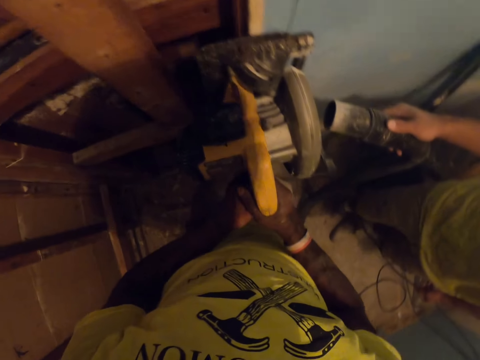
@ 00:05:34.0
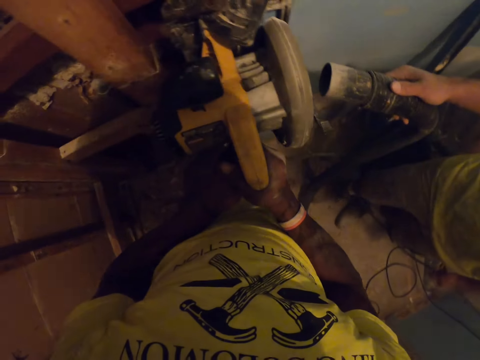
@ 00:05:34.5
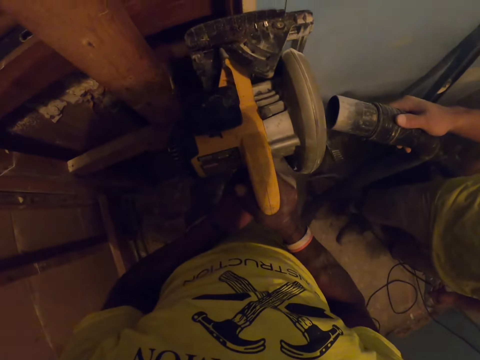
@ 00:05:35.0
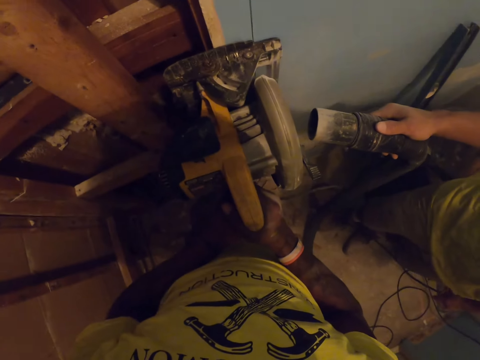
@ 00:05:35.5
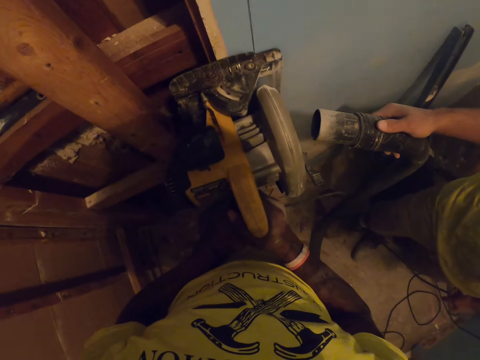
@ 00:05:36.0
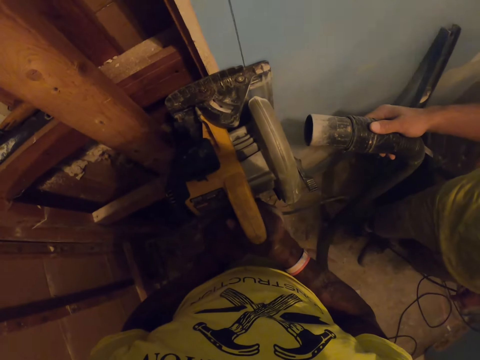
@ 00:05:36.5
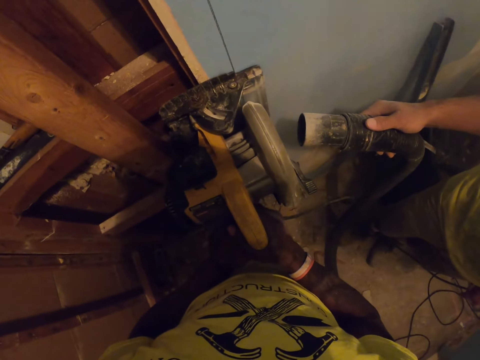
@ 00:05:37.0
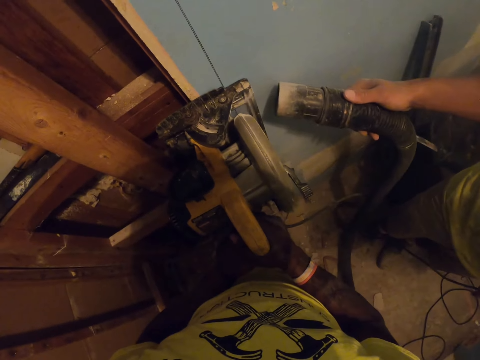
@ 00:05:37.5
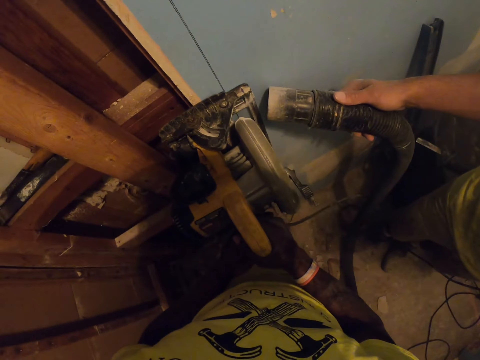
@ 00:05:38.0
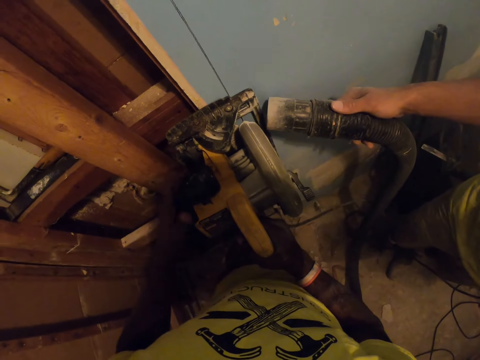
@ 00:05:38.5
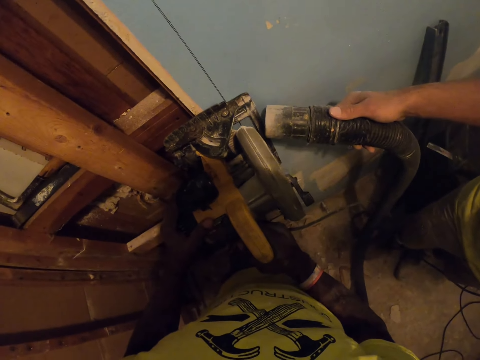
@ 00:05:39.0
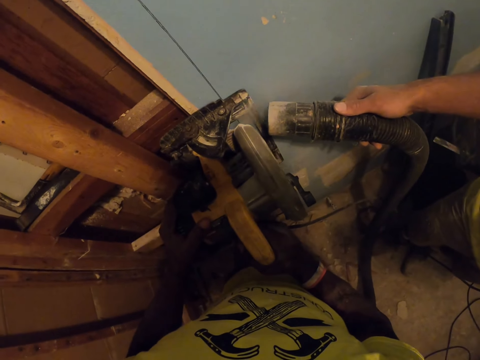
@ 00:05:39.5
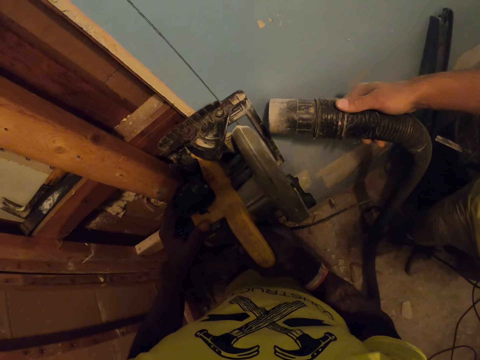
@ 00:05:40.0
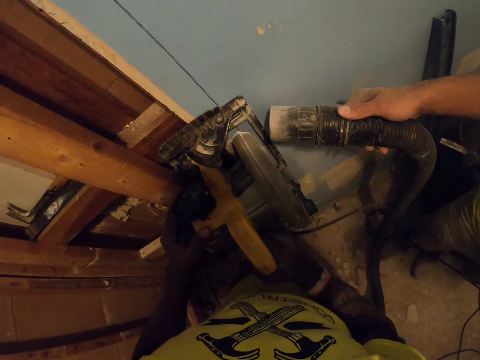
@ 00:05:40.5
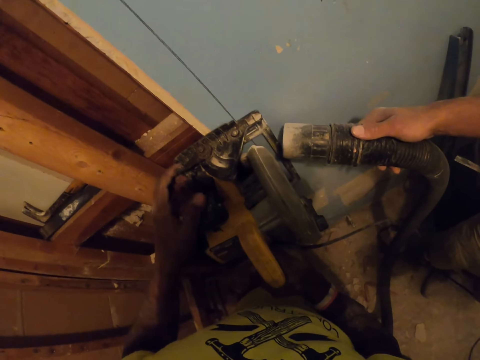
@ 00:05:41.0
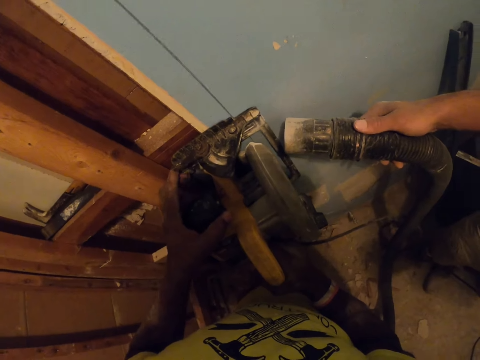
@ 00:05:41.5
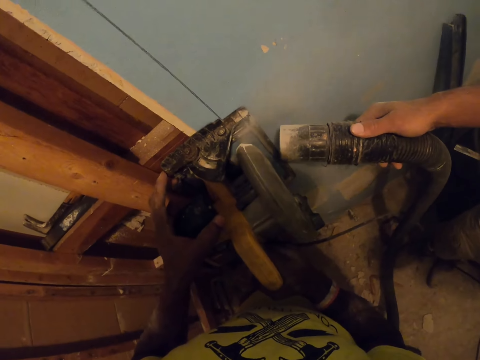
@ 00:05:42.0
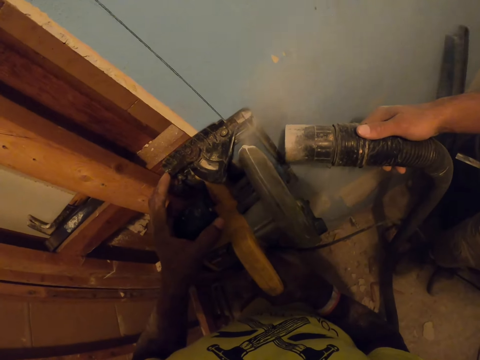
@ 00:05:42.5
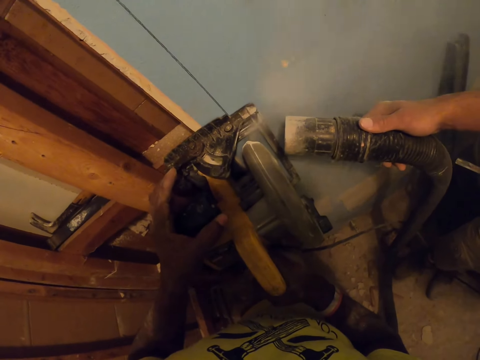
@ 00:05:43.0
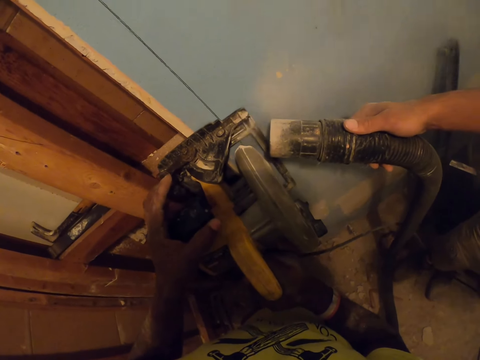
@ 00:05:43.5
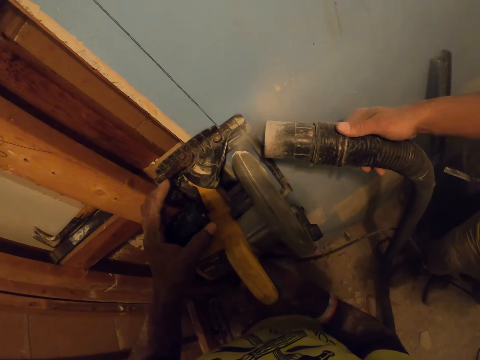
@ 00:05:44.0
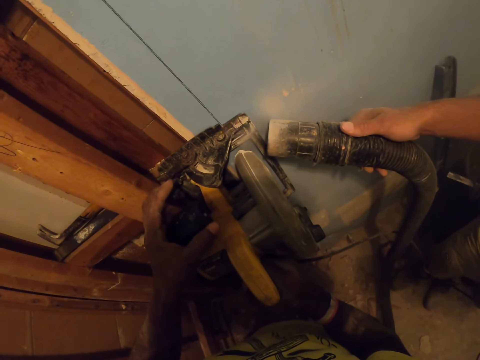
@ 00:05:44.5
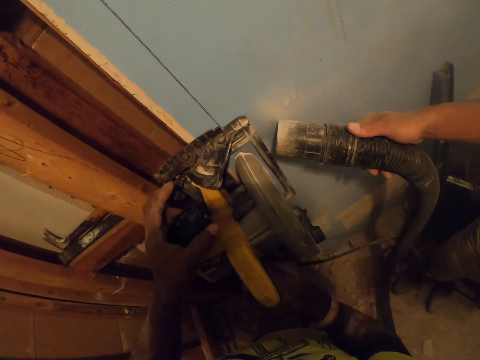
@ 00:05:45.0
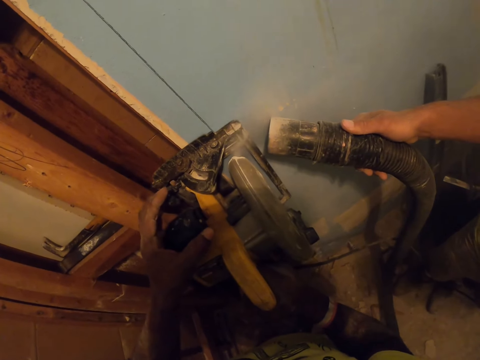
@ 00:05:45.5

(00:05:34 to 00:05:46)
The camera wearer holds the disc cutter or wood cutting machine to the wall with both hands. They cut the wood with the wood cutting machine. A man airs out the dust with the vacuum cleaner hose pipe. The camera wearer cuts the wood with the wood cutting machine. The man holds the vacuum cleaner hose pipe. The camera wearer cuts the wood with the wood cutting machine. They cut the wood again. The man airs out the dust with the vacuum cleaner hose pipe. He airs out the dust again. The camera wearer cuts the frame from the wall with the disc cutter. The man airs out the dust with the vacuum cleaner hose pipe and holds the vacuum cleaner hose pipe.

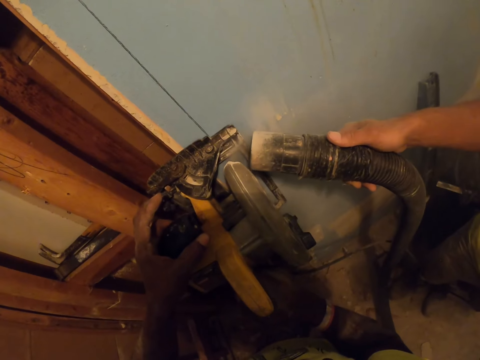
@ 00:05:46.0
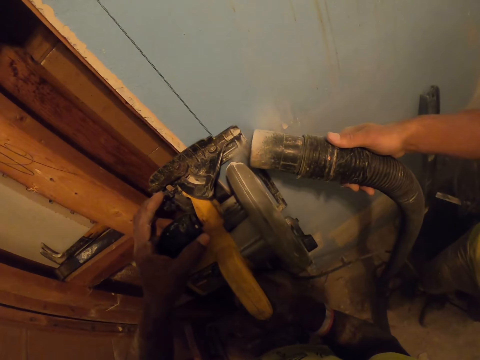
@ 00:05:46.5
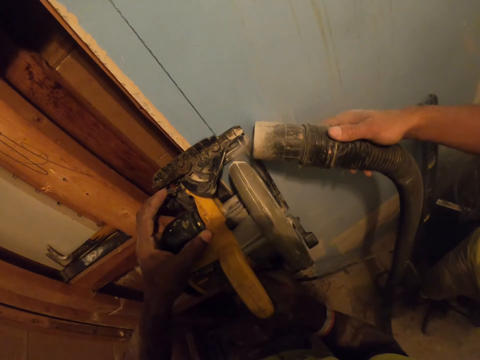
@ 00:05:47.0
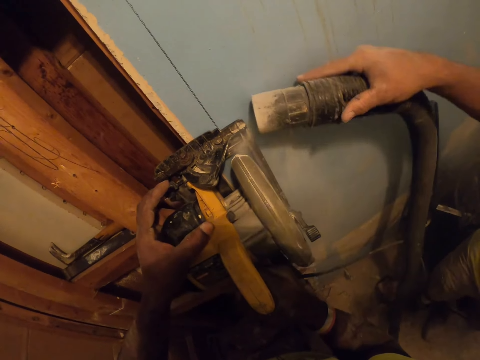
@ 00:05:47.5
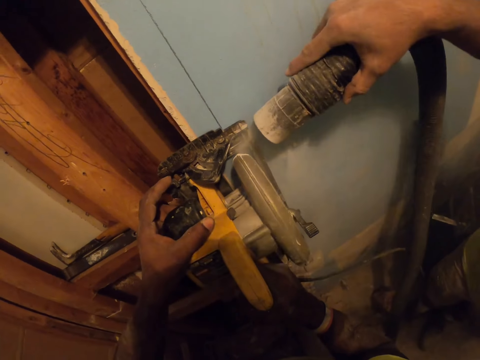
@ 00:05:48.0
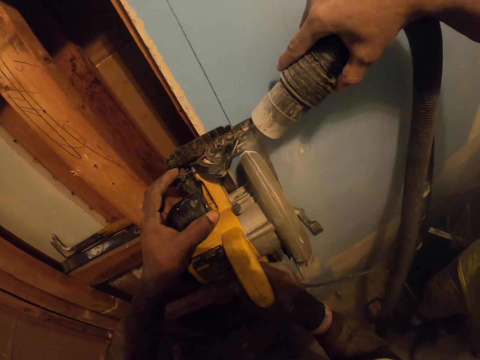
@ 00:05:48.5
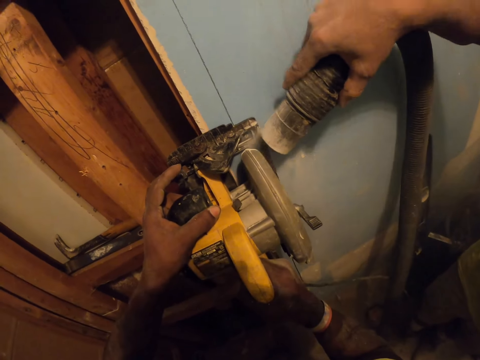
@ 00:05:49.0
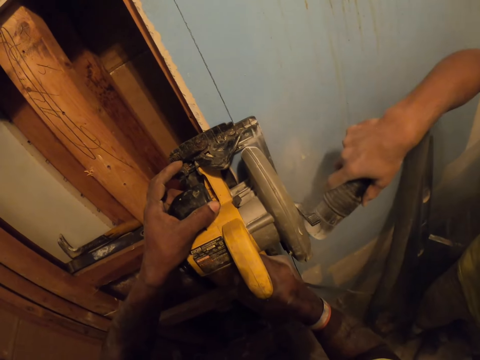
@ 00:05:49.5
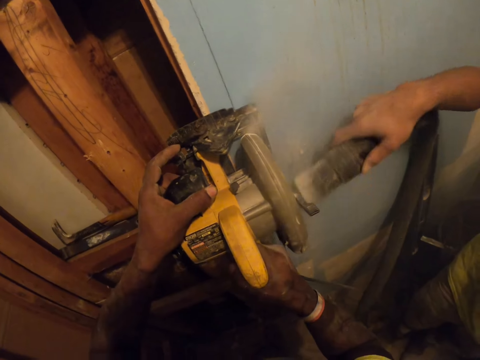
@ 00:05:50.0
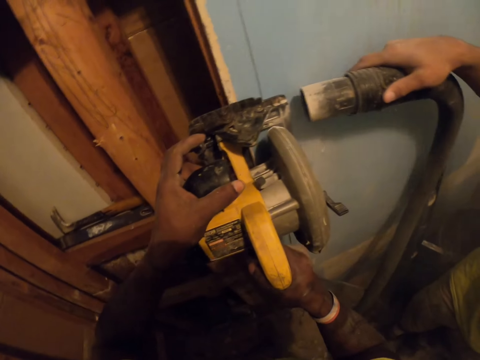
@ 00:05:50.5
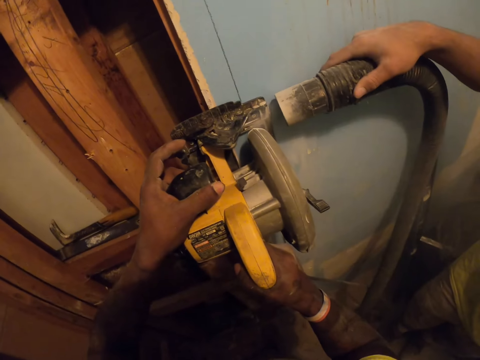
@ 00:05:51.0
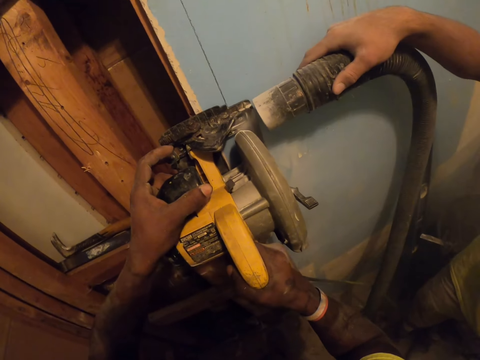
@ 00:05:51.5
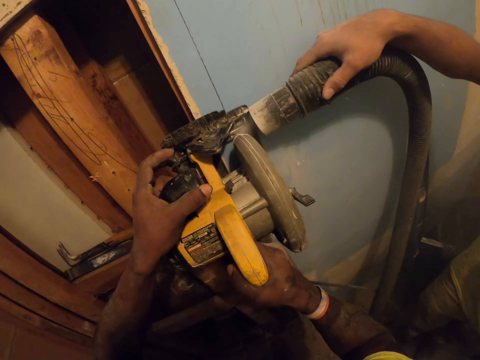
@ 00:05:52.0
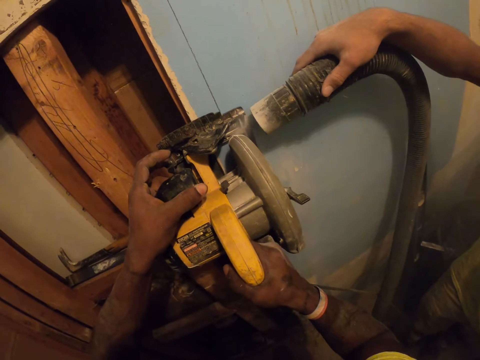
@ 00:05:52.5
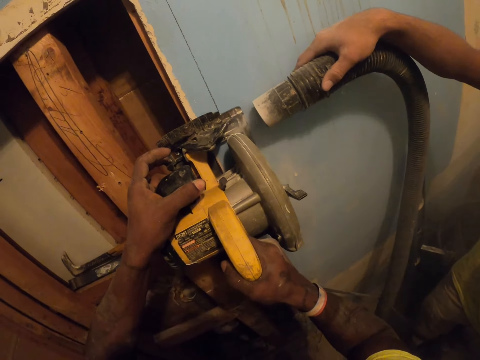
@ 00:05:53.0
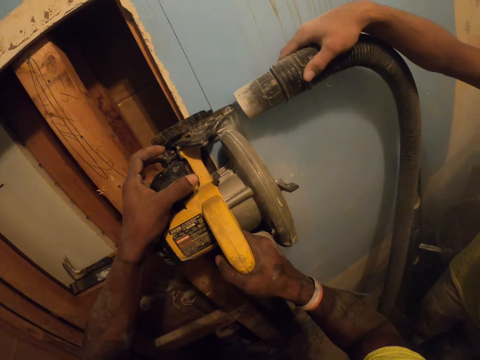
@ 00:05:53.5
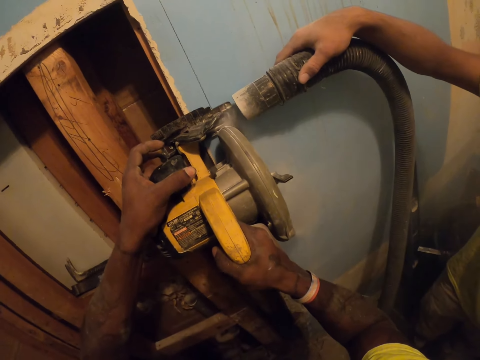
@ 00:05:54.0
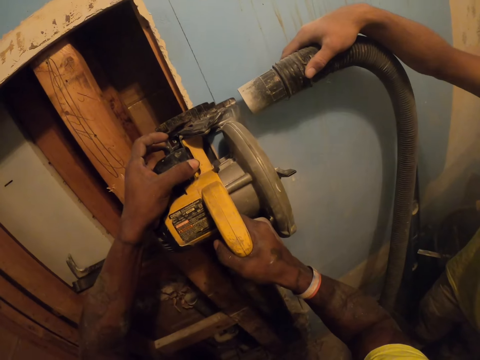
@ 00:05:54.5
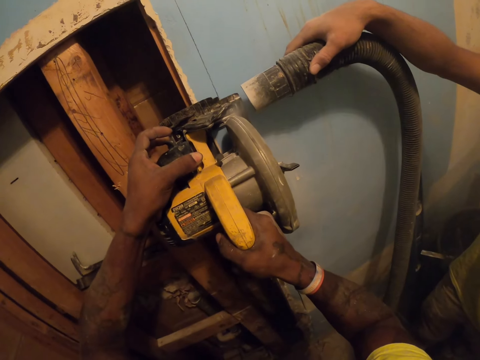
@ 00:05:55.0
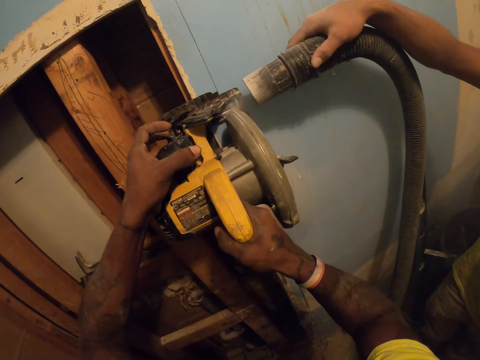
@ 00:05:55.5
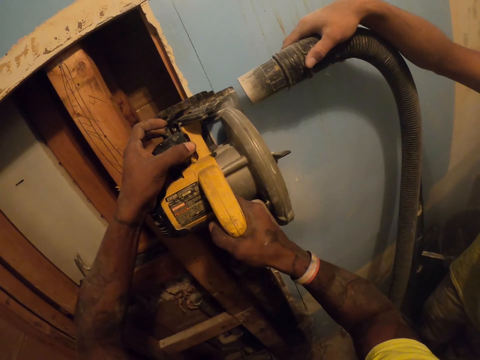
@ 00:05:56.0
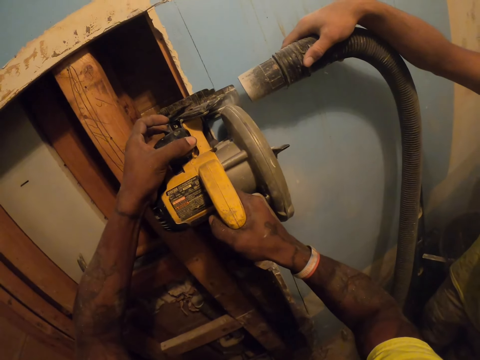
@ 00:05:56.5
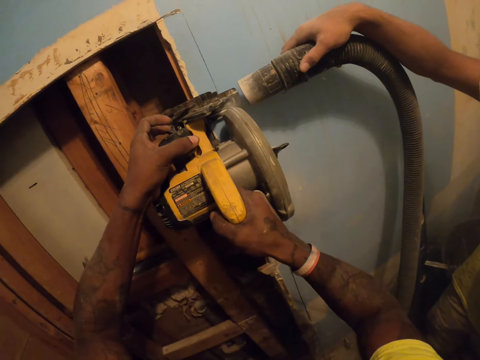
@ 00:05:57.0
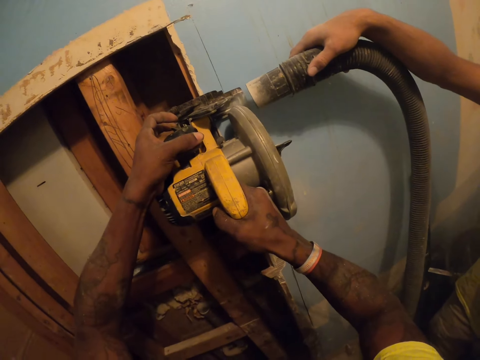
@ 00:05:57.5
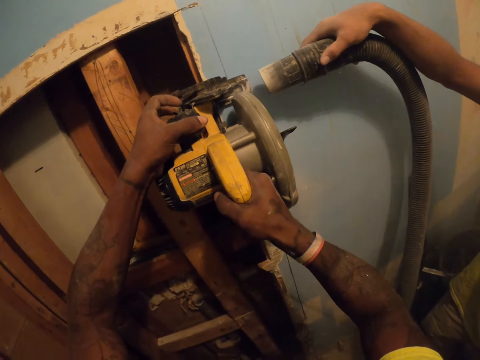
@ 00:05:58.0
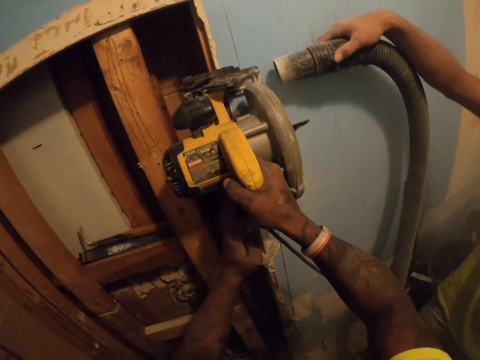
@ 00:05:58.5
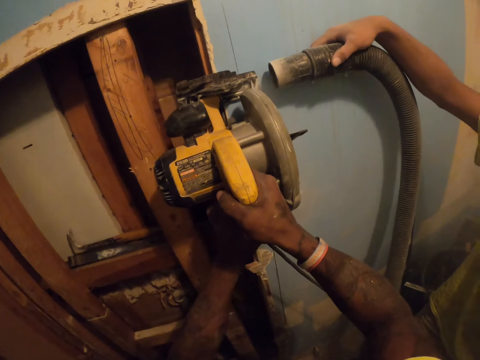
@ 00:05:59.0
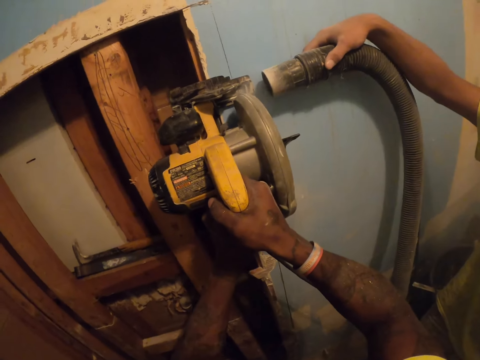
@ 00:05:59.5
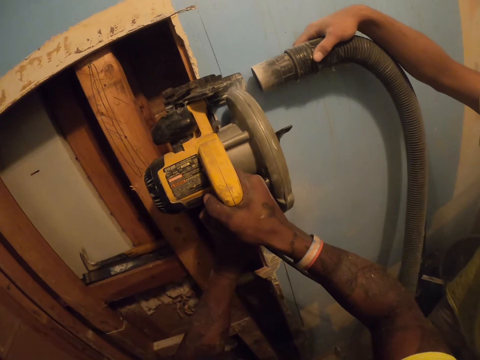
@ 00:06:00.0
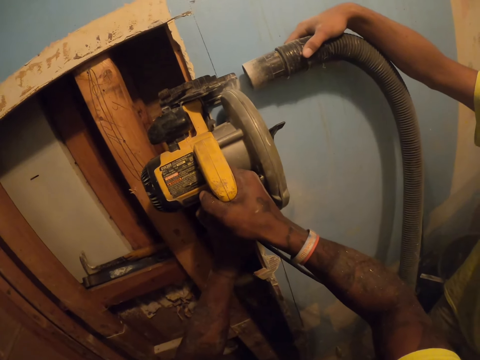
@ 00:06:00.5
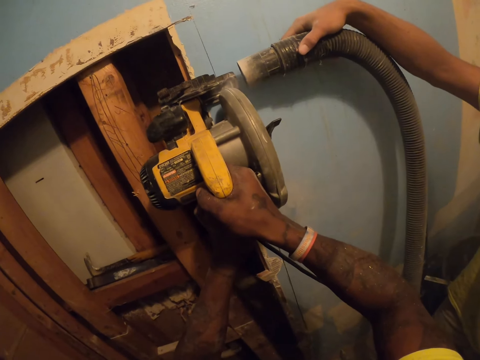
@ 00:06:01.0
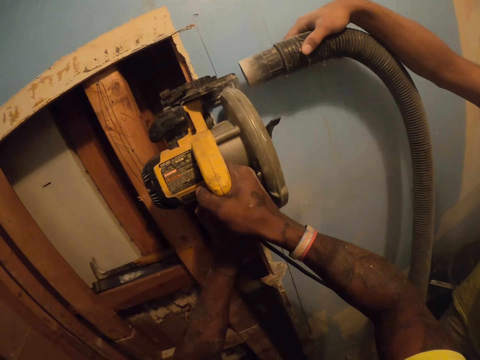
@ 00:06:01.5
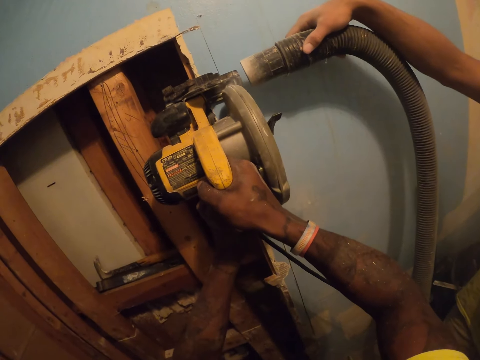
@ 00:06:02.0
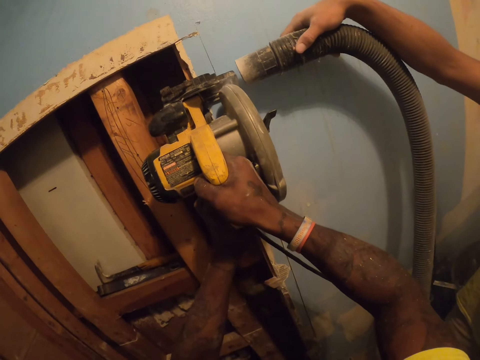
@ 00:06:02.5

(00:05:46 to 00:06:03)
The camera wearer cuts the wood with the wood cutting machine. A man airs out the dust with the vacuum cleaner hose pipe. The camera wearer cuts the wood with the wood cutting machine. The man airs out the dust with the vacuum cleaner hose pipe. The camera wearer cuts the wood with the wood cutting machine. The man airs out the dust with the vacuum cleaner hose pipe. The camera wearer cuts the wood with the wood cutting machine. The man airs out the dust with the vacuum cleaner hose pipe. The camera wearer cuts the wood with the wood cutting machine. The man airs out the dust with the vacuum cleaner hose pipe. The camera wearer cuts the wood with the wood cutting machine. The man airs out the dust with the vacuum cleaner hose pipe. The camera wearer cuts the wood with the wood cutting machine. The man airs out the dust with the vacuum cleaner hose pipe. The camera wearer cuts the wood with the wood cutting machine. The man airs out the dust with the vacuum cleaner hose pipe. The camera wearer holds the wood cutting machine. The man airs out the dust with the vacuum cleaner hose pipe. The camera wearer cuts the wood with the wood cutting machine. The man airs out the dust with the vacuum cleaner hose pipe. The camera wearer cuts the wood with the wood cutting machine. The man airs out the dust with the vacuum cleaner hose pipe.
